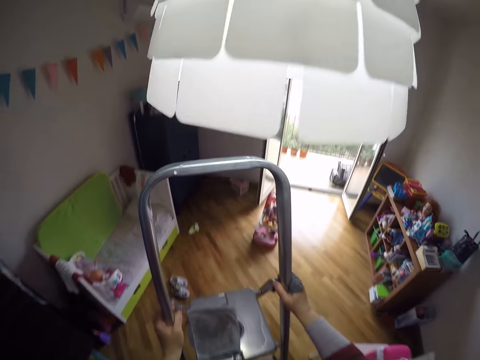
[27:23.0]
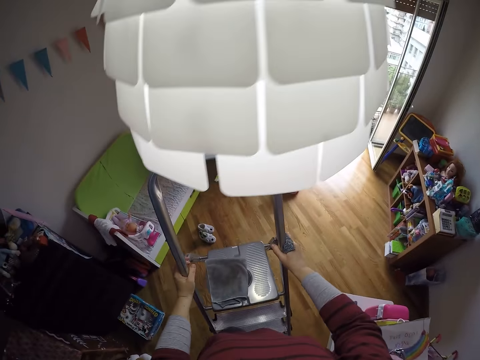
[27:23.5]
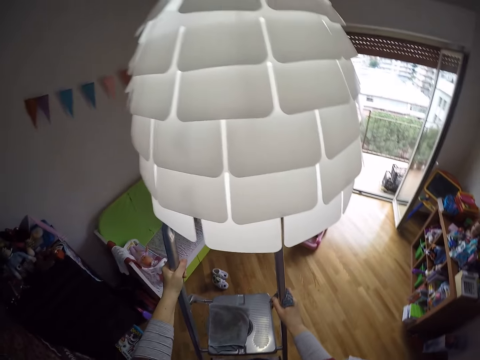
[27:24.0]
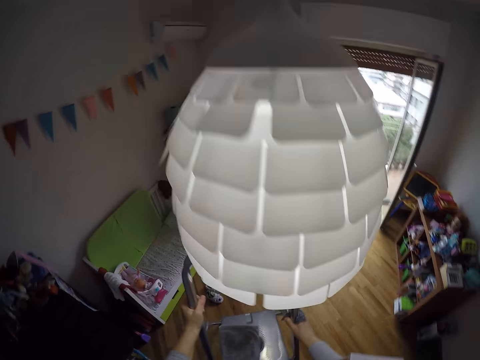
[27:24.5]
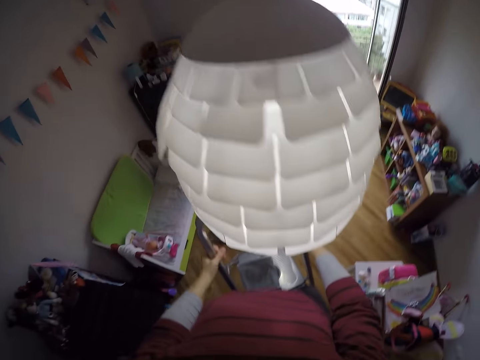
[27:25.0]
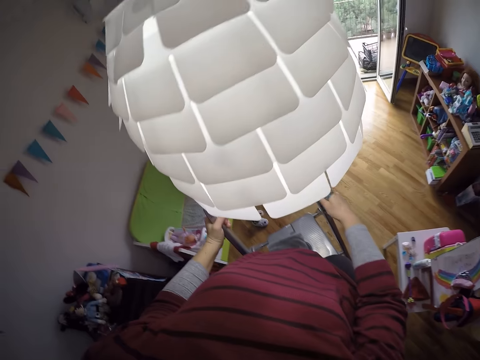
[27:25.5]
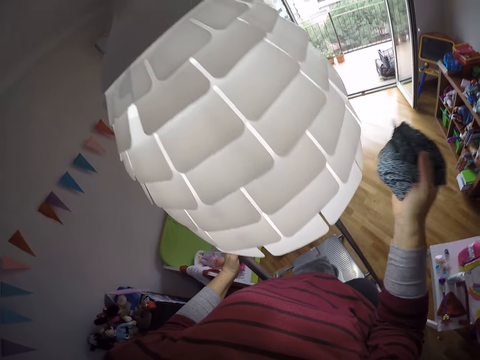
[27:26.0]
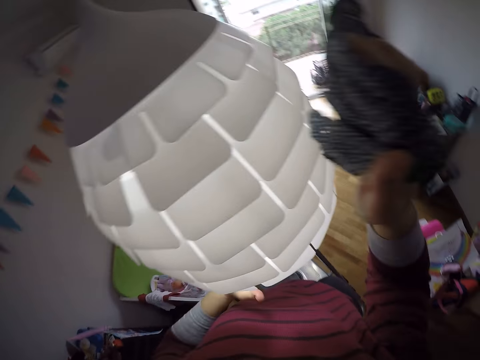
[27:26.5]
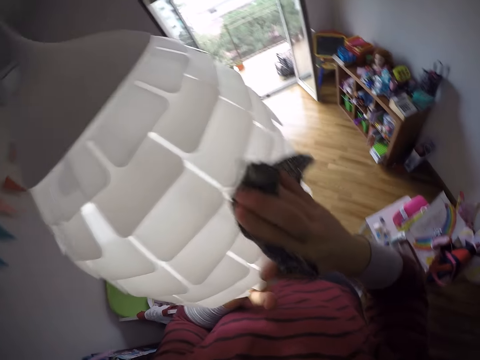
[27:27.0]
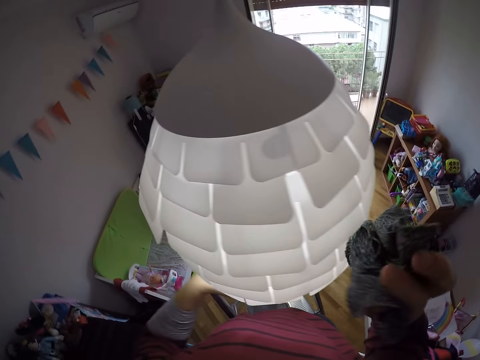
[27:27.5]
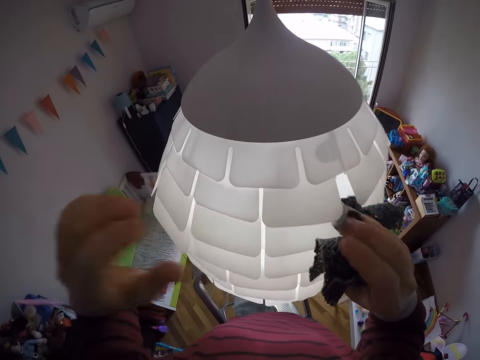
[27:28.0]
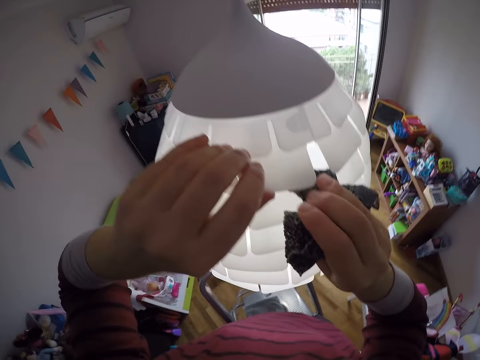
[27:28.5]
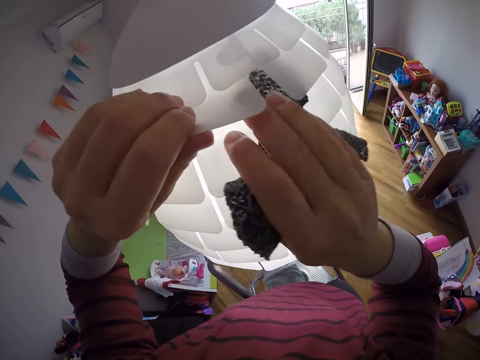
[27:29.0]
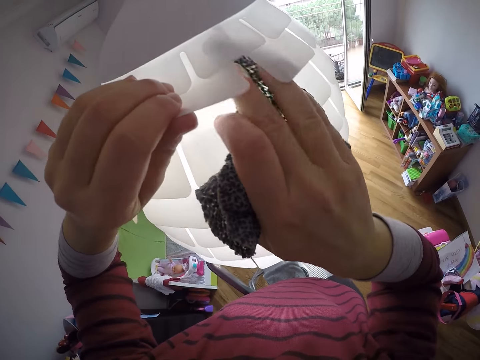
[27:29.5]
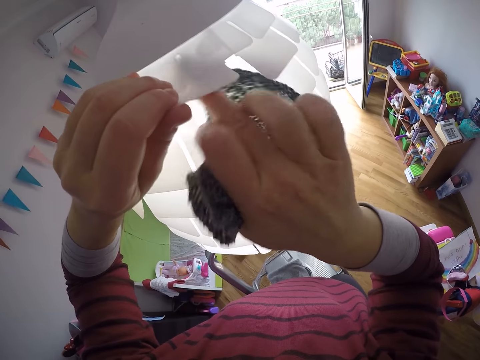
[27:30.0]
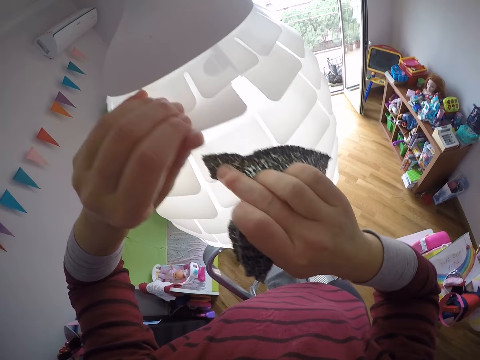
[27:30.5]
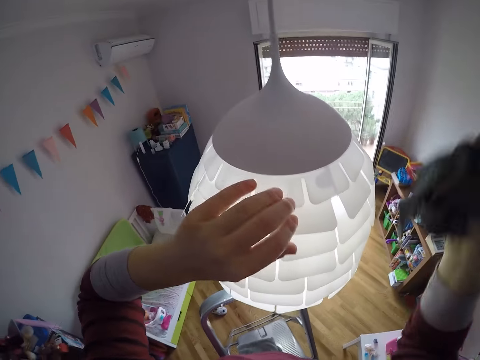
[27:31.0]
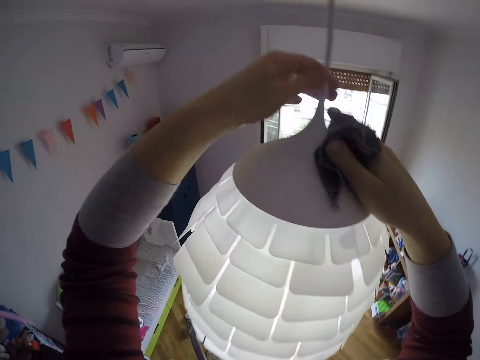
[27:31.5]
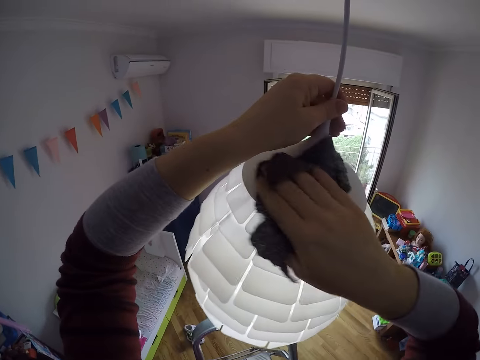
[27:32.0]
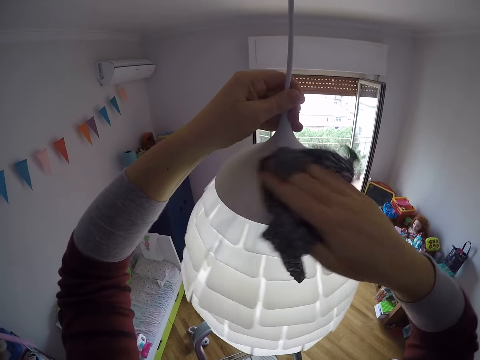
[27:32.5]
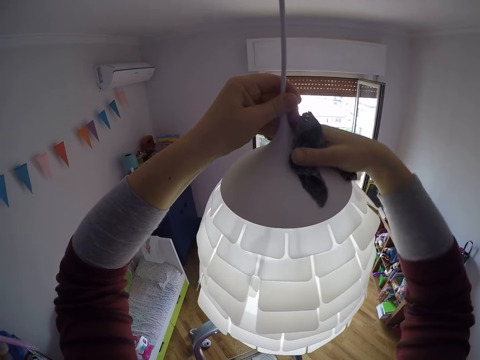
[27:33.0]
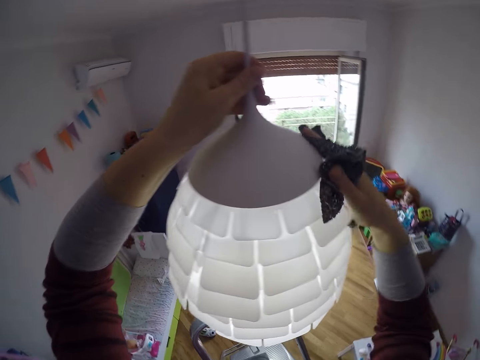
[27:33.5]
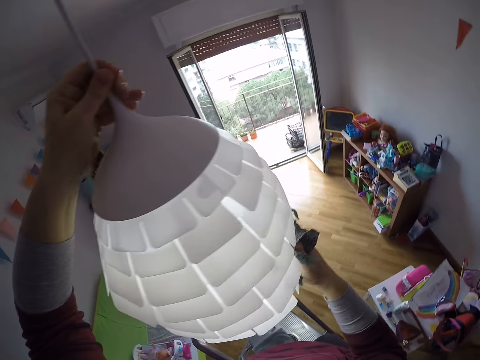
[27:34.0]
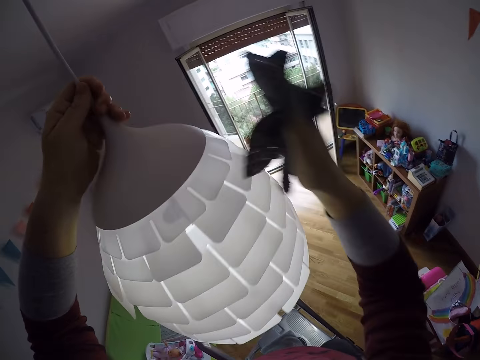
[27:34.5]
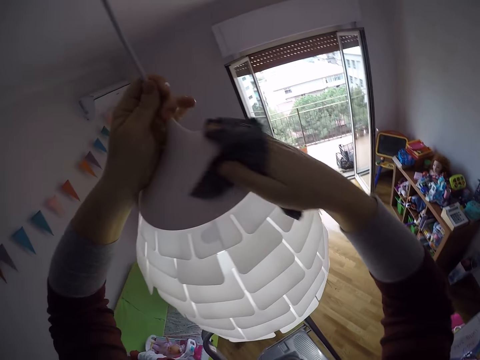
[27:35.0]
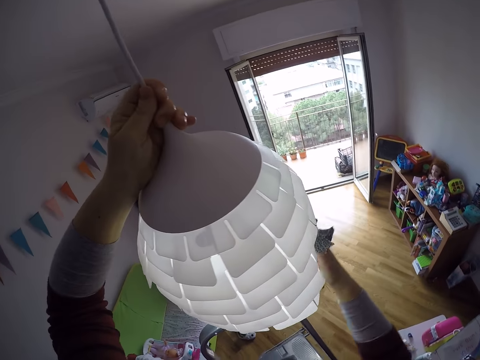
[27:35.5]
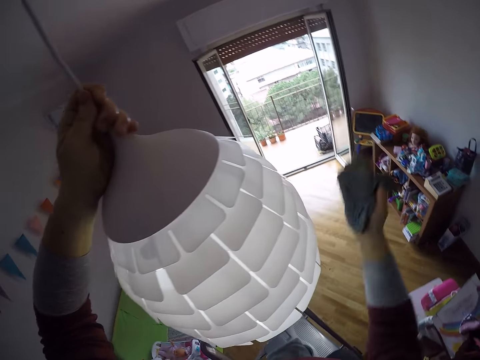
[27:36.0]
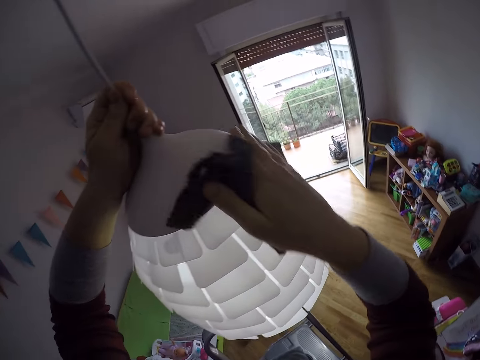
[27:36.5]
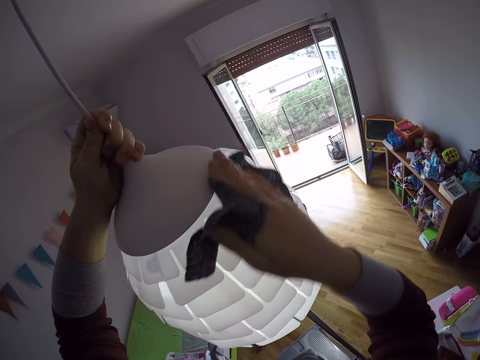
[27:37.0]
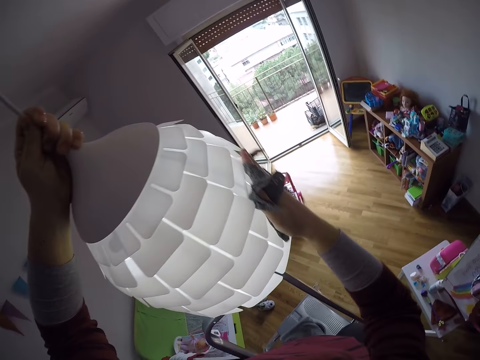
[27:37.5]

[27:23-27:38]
The camera wearer lifts hand upwards. She cleans a lamp shade with the rag in her right hand. She holds the lamp shade with her left hand. She moves the lamp shade. She wipes the lamp shade with the cloth.

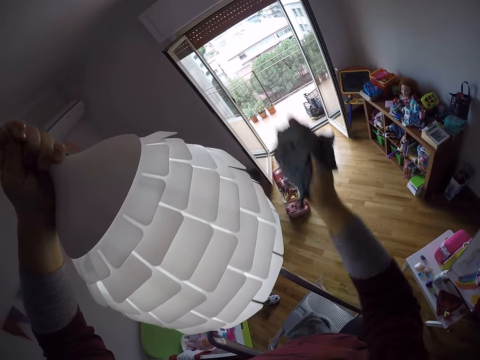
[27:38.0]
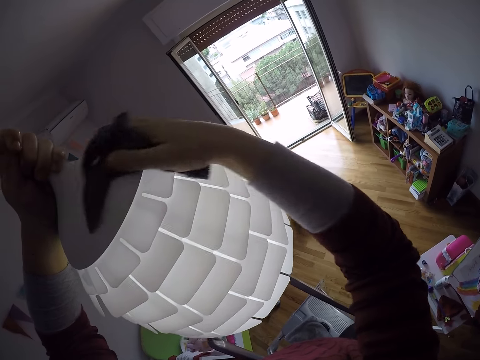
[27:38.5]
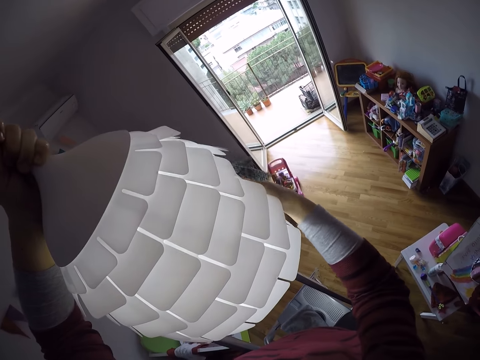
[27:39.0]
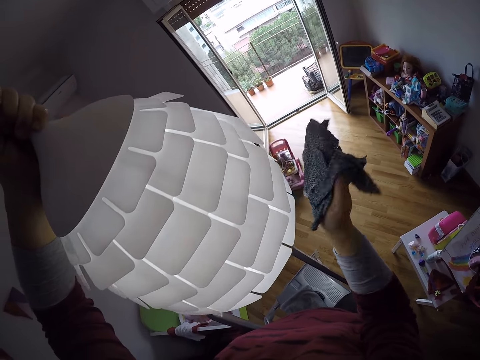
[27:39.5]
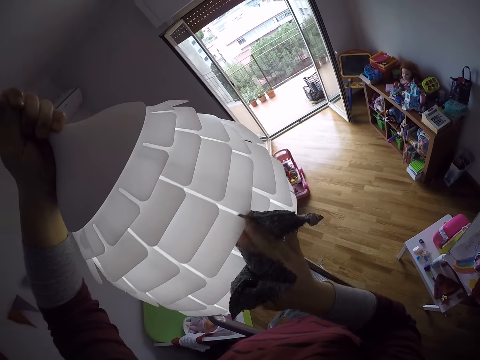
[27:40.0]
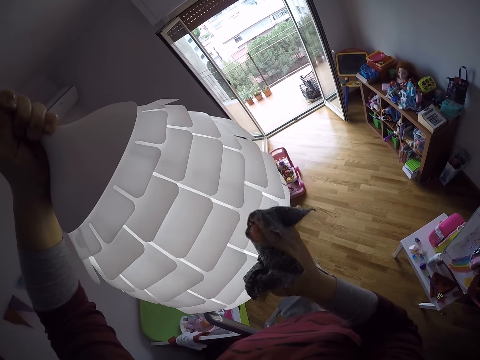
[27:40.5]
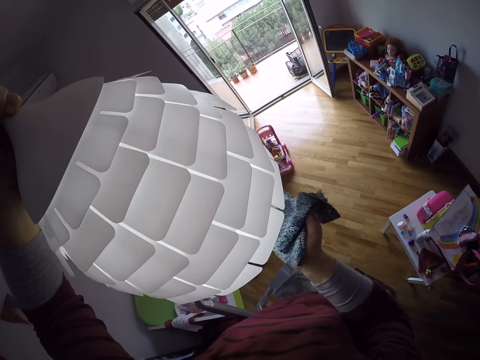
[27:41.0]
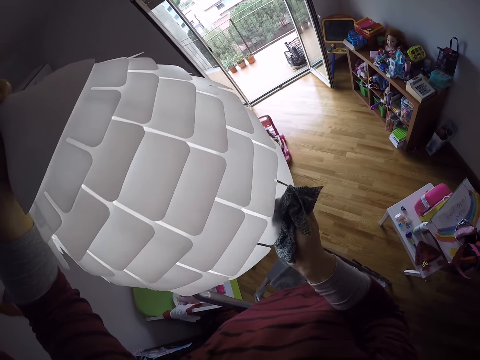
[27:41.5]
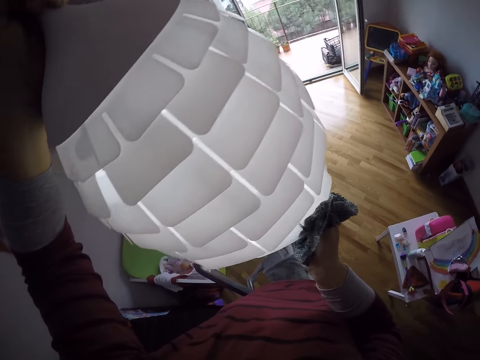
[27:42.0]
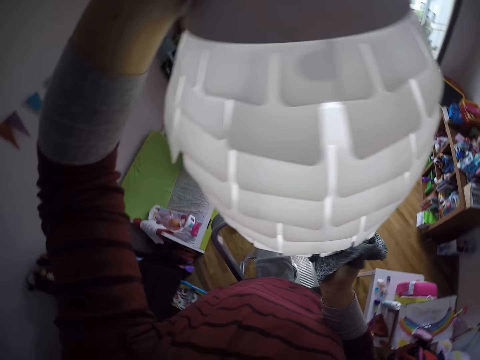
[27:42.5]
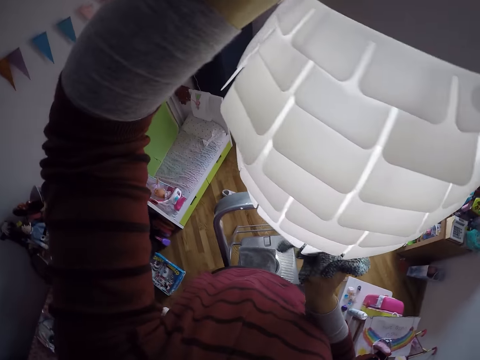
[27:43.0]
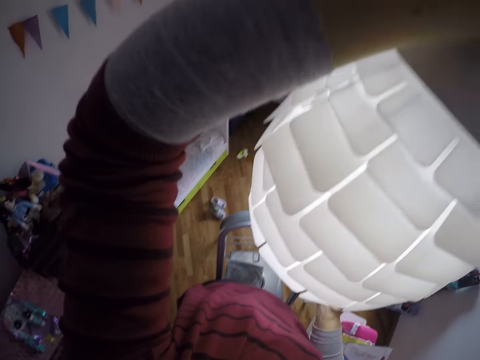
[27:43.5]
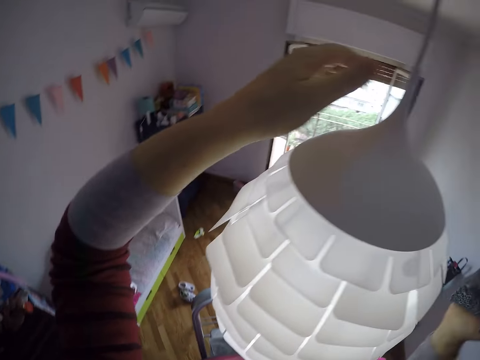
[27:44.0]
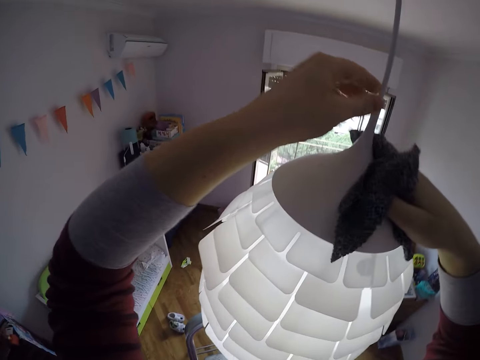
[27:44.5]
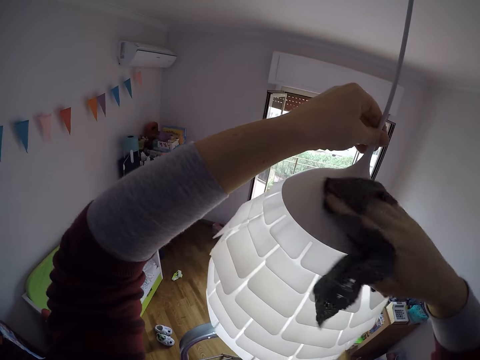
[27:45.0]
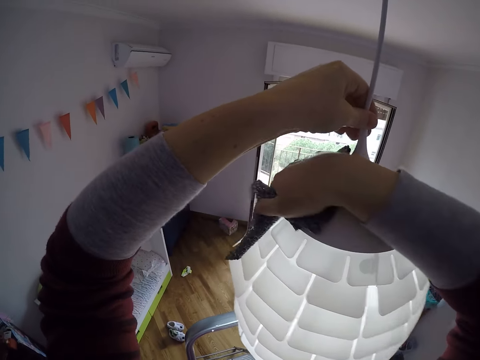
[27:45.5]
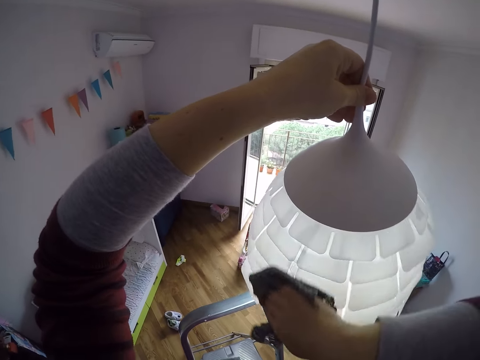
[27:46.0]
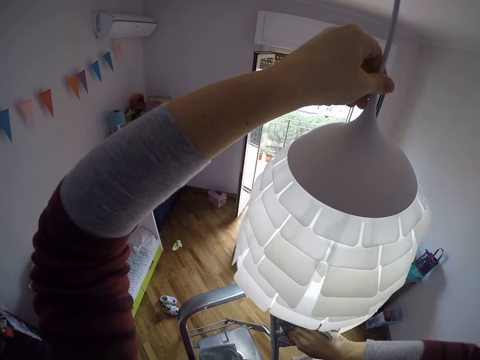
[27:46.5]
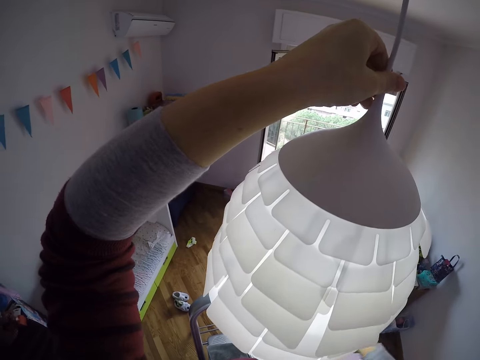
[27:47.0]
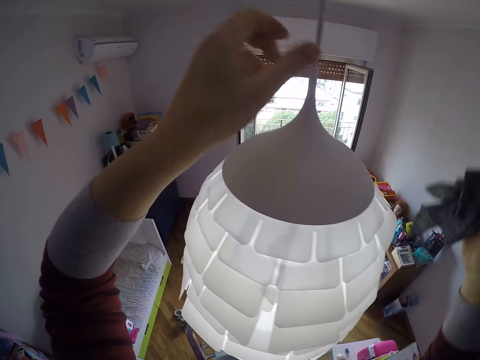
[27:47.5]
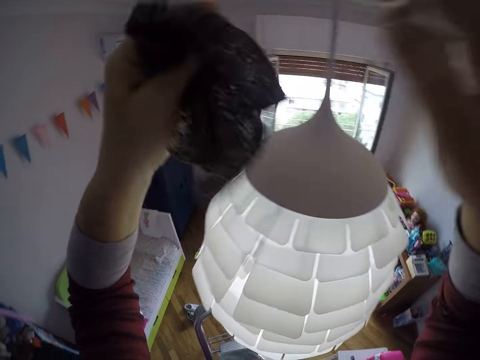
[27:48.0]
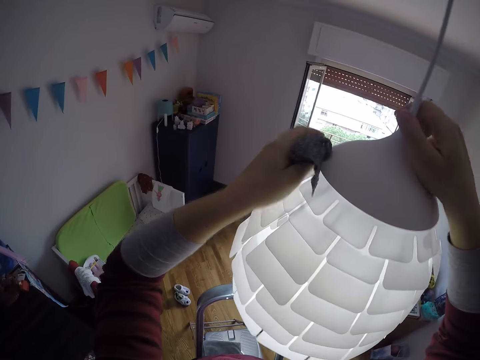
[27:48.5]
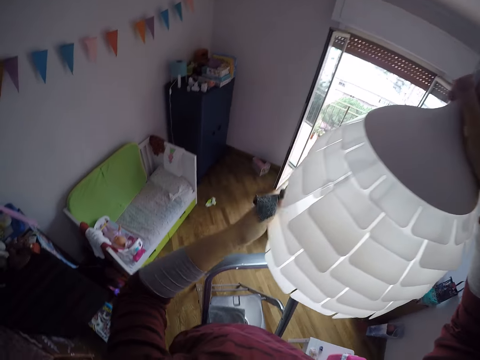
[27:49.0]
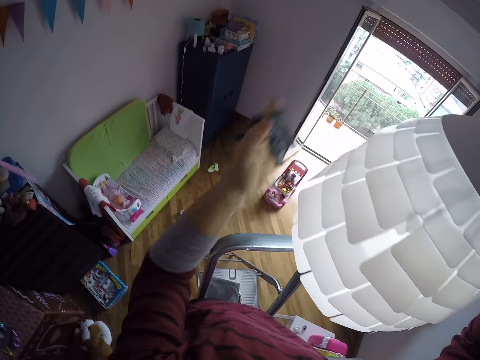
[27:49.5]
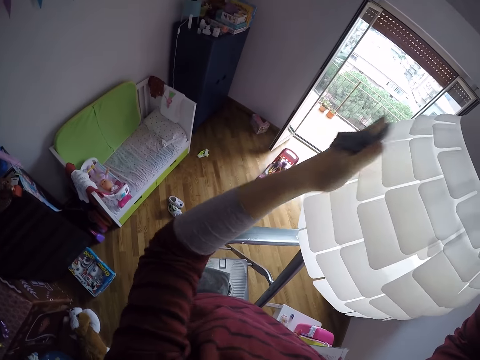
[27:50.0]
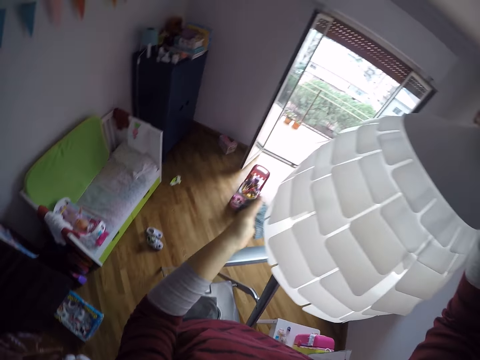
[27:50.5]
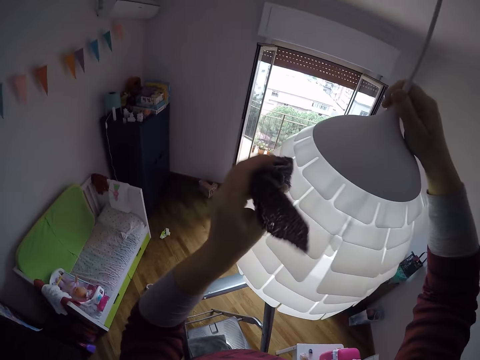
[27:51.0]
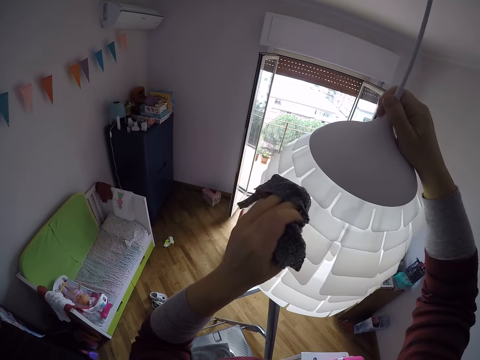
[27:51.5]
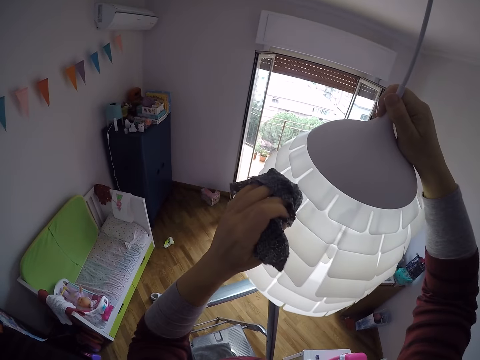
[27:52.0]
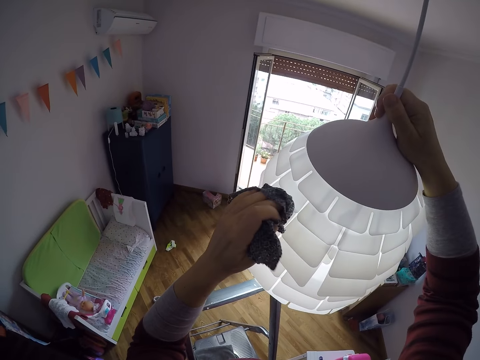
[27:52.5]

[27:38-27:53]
The camera wearer passes the rag to her left hand. She cleans the lamp shade with the rag in her left hand. She holds the lamp shade with her right hand.
